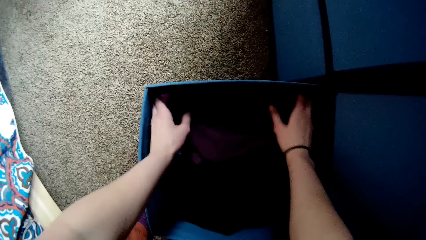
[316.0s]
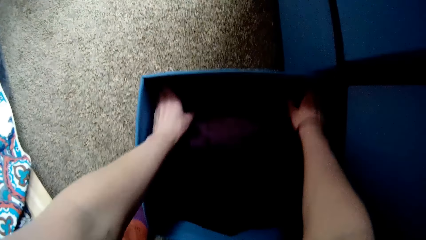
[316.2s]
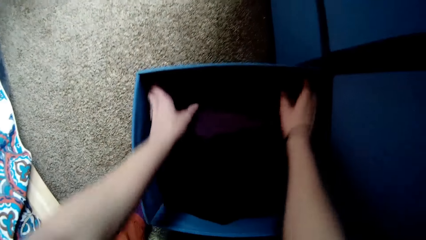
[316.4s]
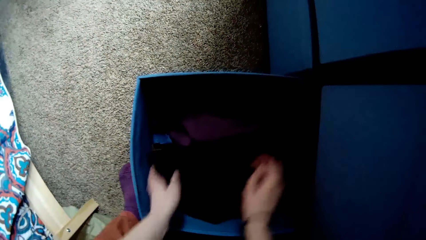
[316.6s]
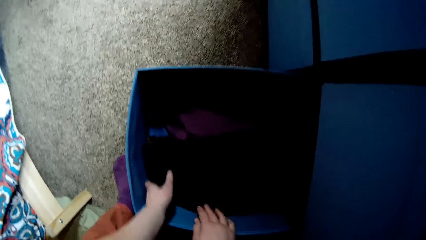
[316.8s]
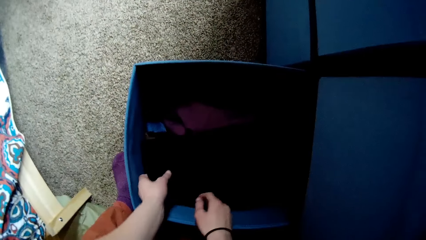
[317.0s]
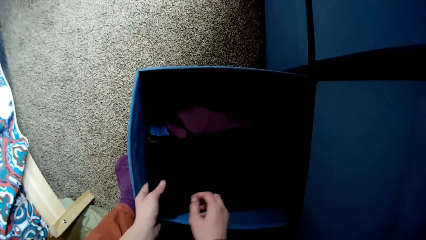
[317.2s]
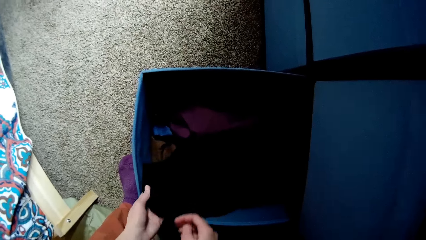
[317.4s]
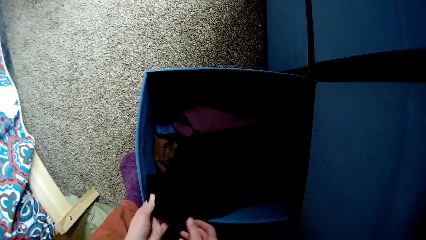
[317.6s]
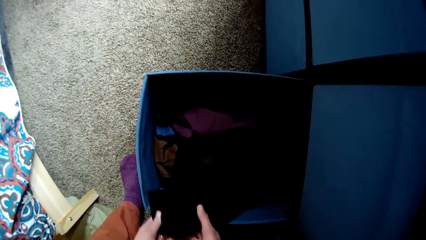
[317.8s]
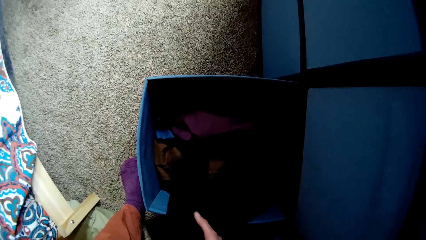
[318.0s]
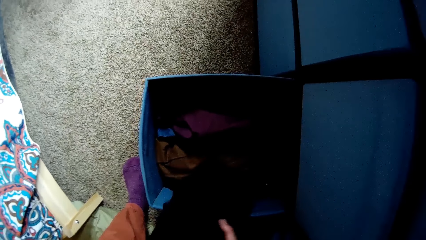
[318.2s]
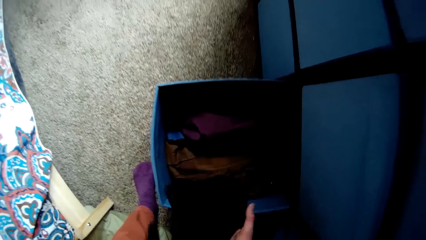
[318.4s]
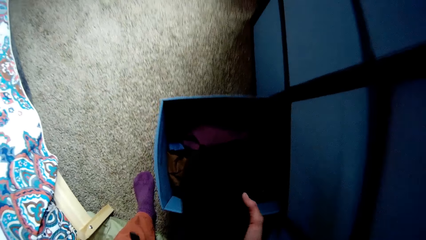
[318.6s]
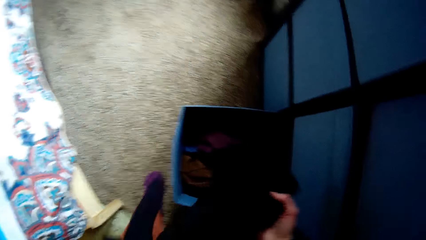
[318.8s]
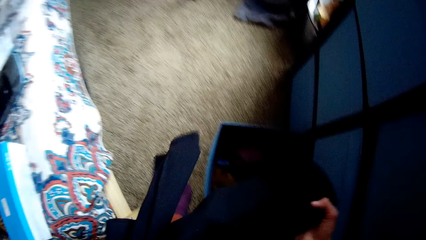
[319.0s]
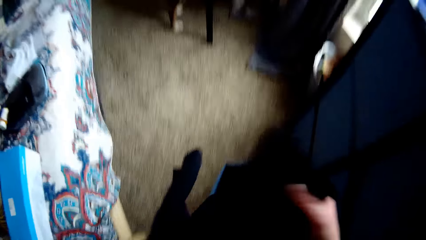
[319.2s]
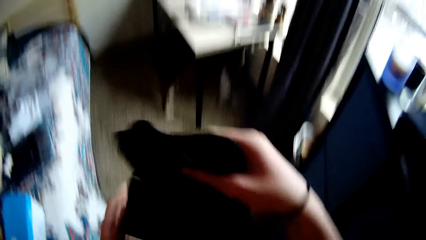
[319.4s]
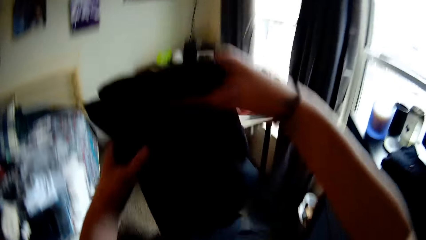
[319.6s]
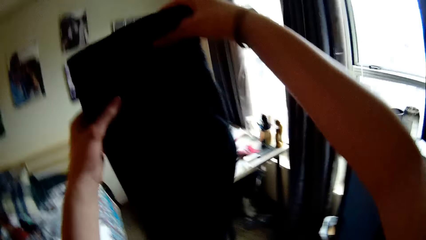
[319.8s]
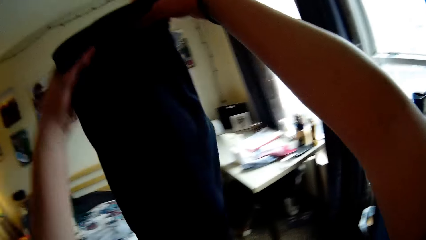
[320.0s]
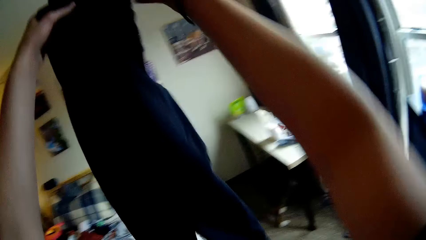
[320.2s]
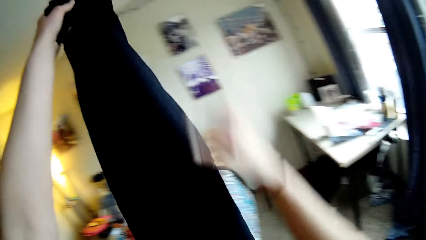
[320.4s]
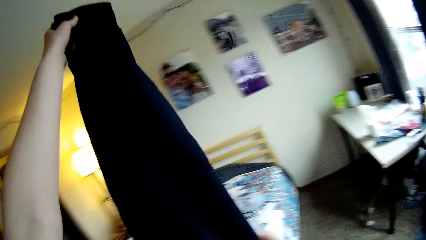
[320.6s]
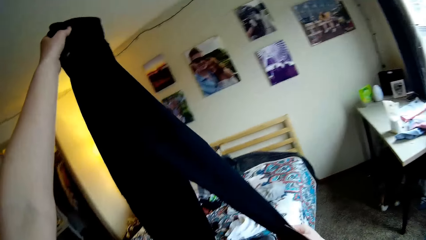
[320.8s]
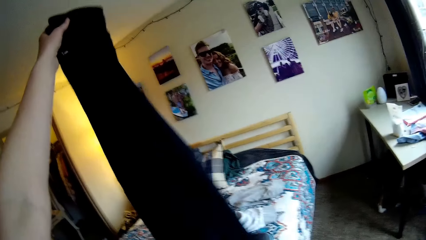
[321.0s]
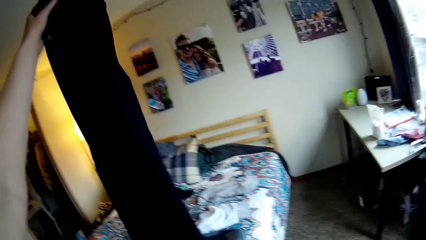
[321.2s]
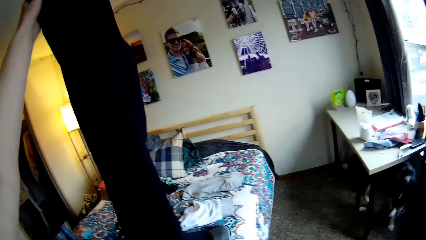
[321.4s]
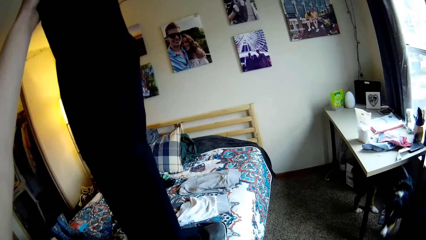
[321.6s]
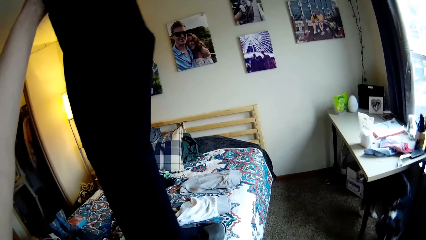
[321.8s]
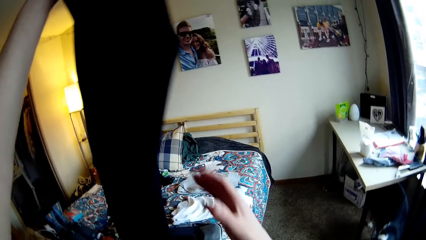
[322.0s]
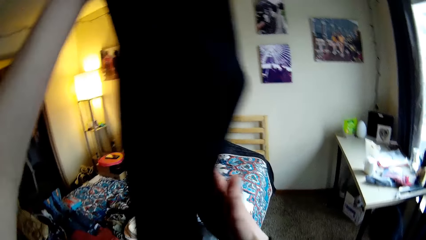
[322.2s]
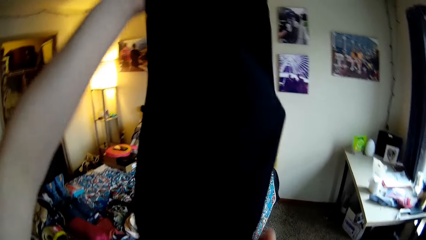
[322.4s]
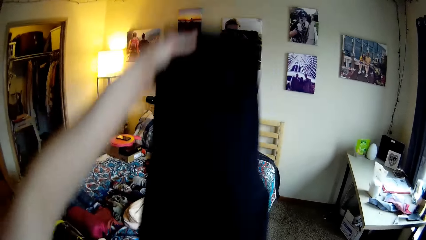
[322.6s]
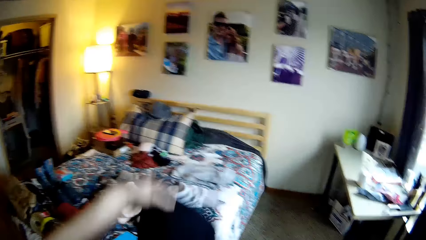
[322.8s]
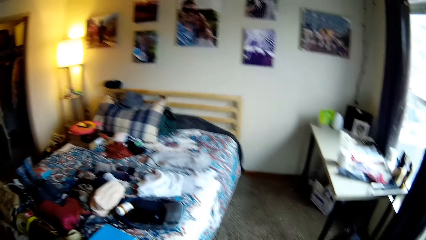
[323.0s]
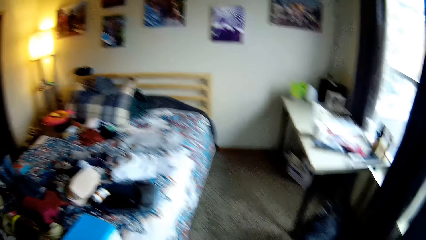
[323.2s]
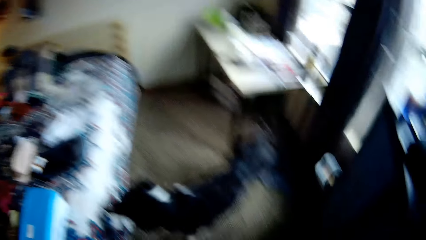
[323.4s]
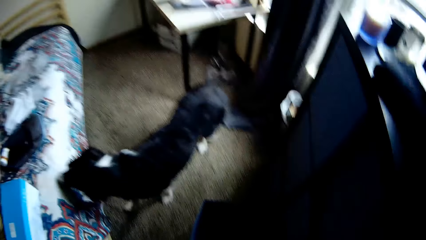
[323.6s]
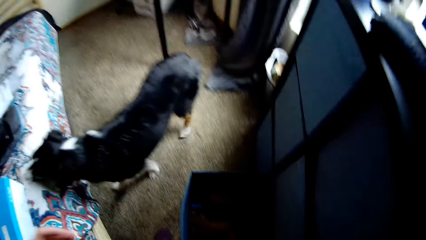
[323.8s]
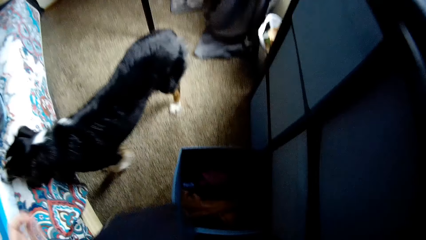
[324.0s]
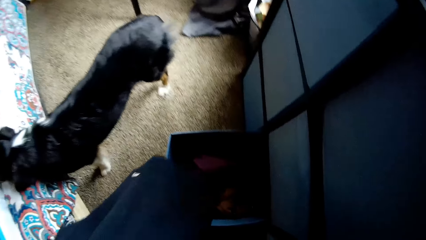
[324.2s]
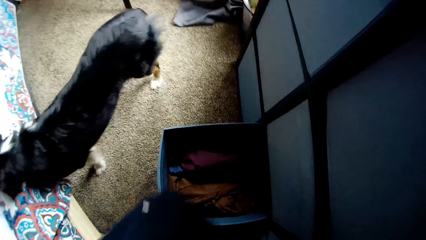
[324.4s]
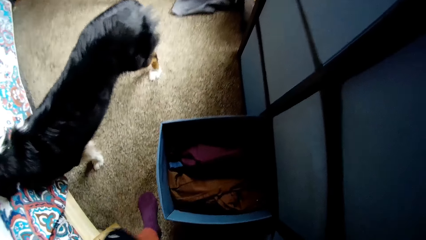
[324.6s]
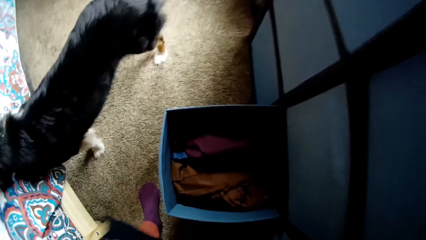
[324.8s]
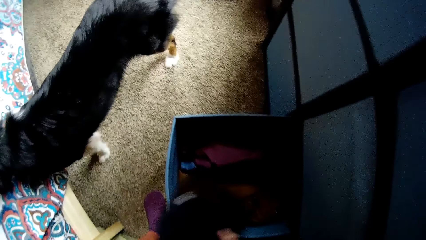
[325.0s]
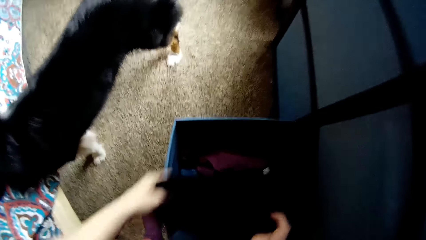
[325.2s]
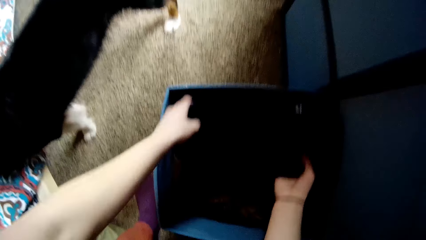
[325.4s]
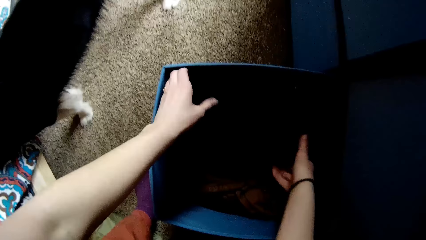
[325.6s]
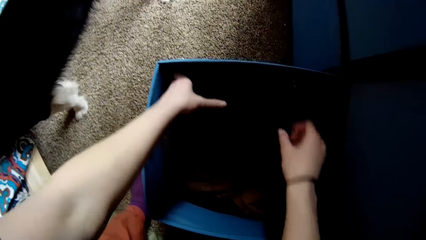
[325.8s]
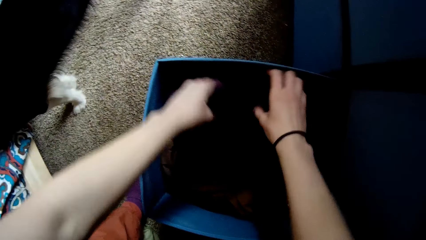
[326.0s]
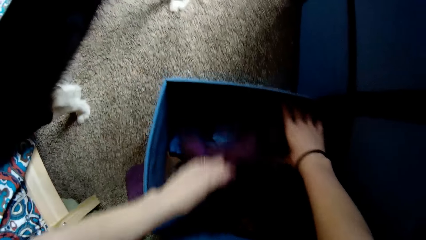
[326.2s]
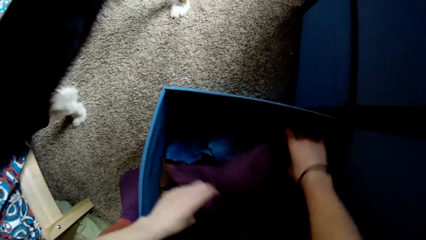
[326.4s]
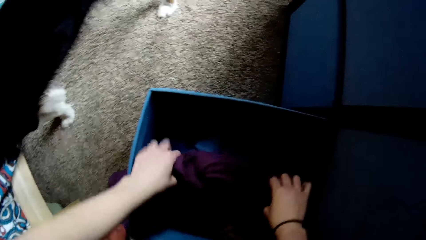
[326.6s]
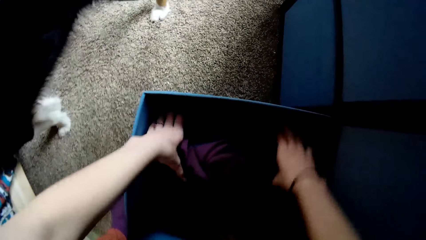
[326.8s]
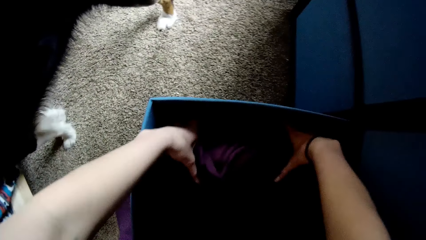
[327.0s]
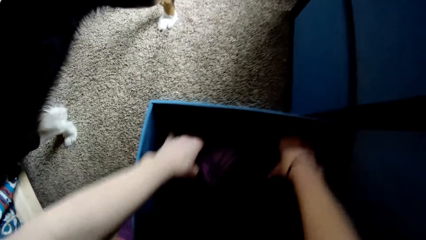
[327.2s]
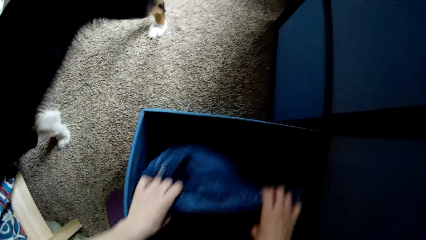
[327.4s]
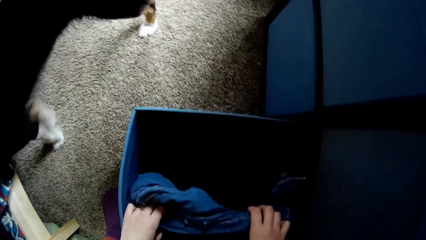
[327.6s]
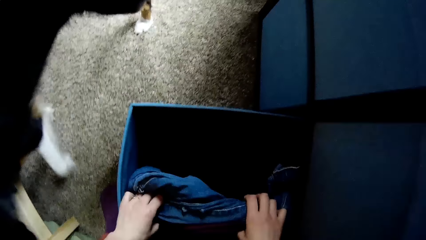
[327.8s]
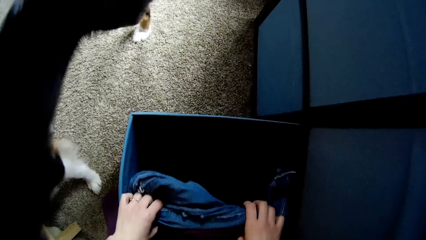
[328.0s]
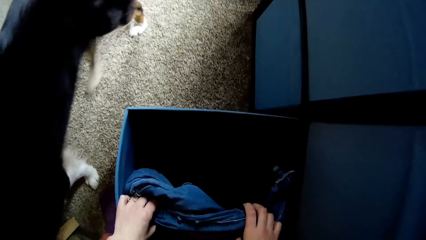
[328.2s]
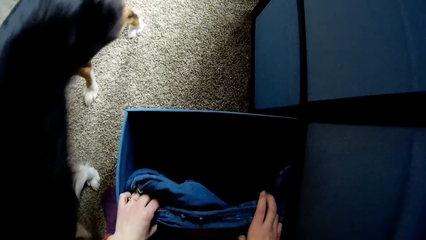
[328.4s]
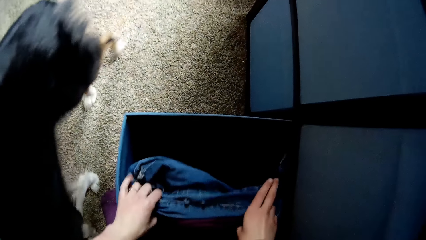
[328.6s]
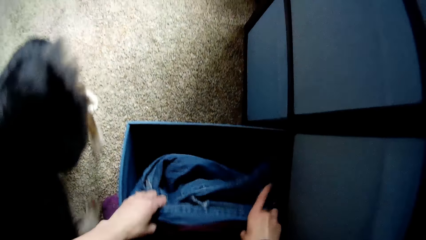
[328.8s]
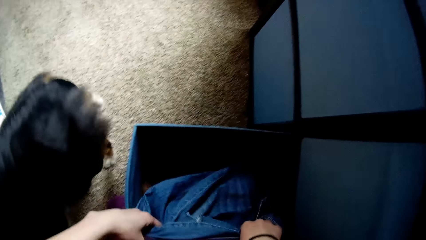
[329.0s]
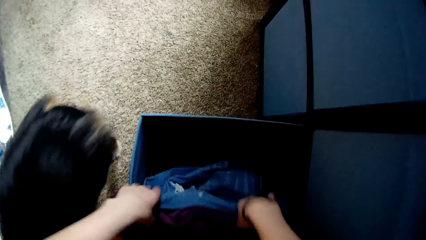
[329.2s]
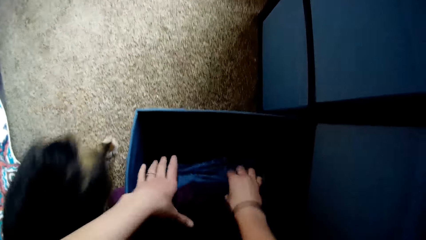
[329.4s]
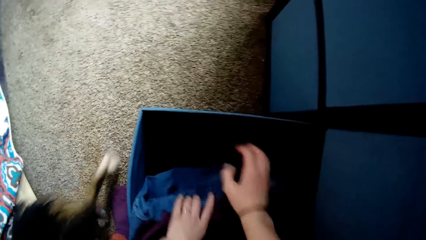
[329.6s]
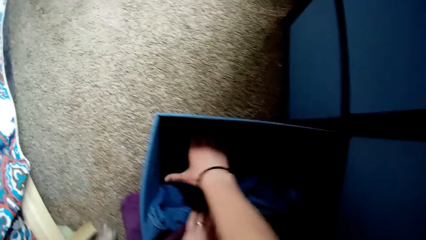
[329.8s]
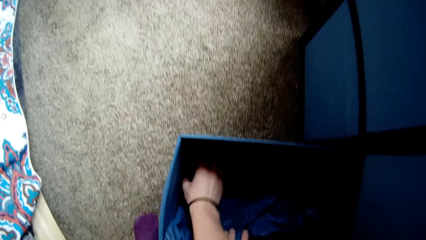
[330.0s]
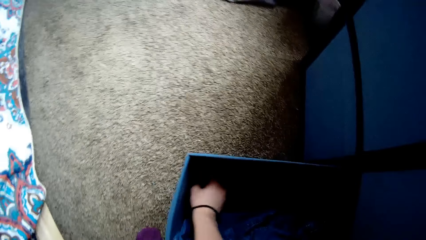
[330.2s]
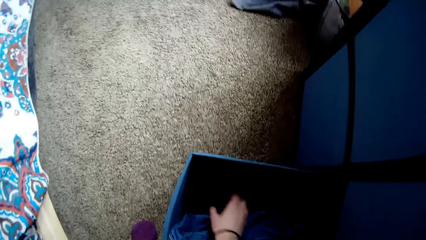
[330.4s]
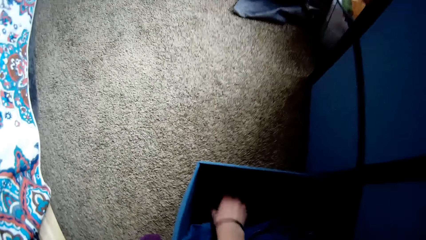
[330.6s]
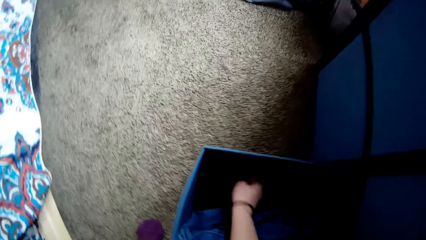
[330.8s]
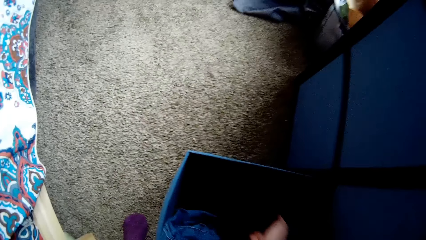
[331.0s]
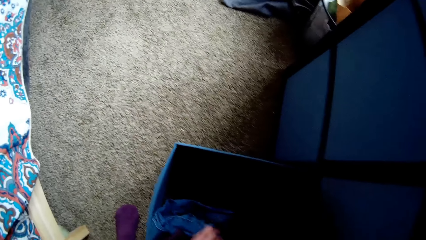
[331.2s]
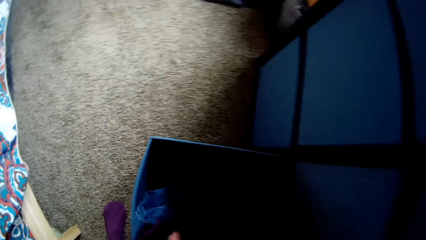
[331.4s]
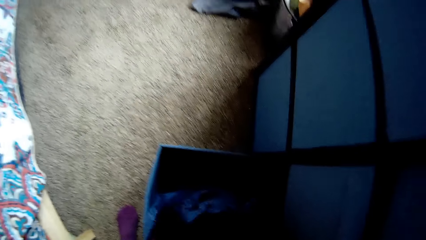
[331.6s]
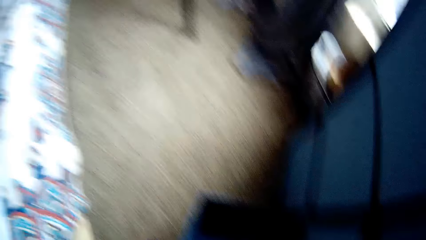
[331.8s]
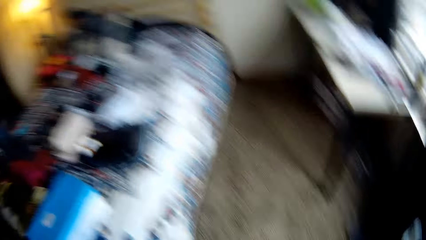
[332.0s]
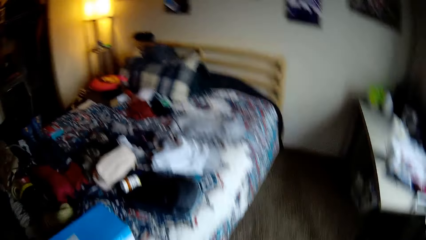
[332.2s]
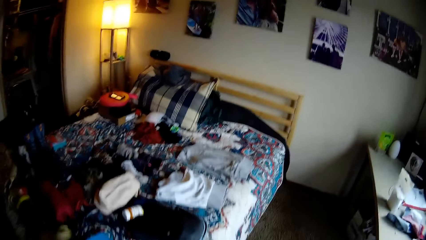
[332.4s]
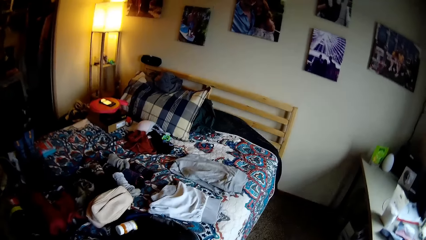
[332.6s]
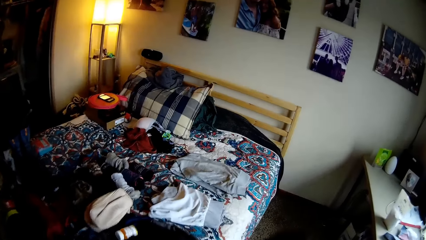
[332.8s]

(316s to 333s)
The camera wearer drops cloths. They remove another cloth or trousers from the drawer. They raise the cloth up. They fold the trousers. They drop the cloth in the drawer. They adjust the cloth in the drawer. They touch the cloths. They remove another cloth from the drawer.
